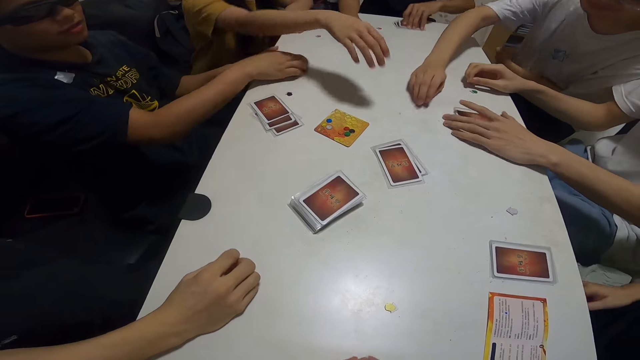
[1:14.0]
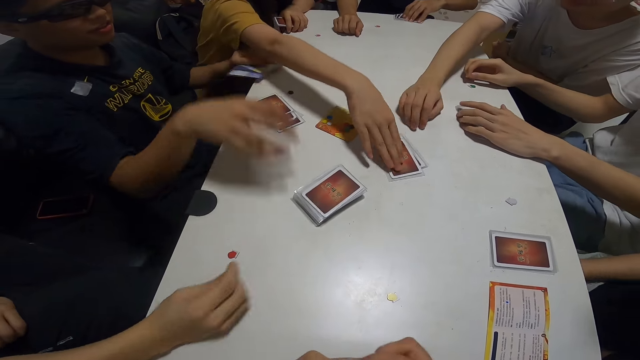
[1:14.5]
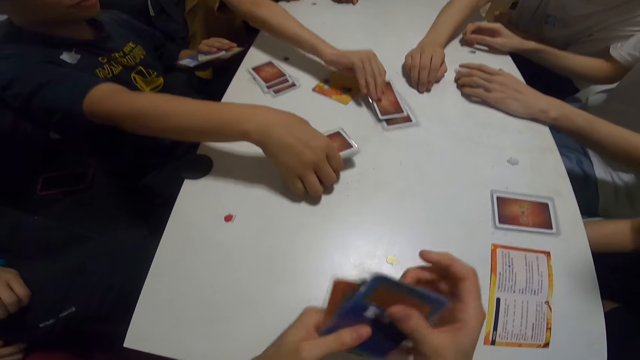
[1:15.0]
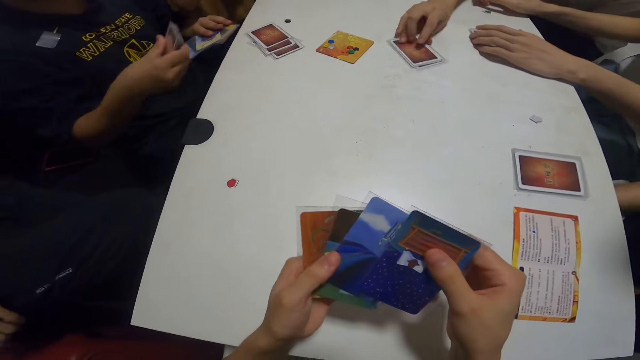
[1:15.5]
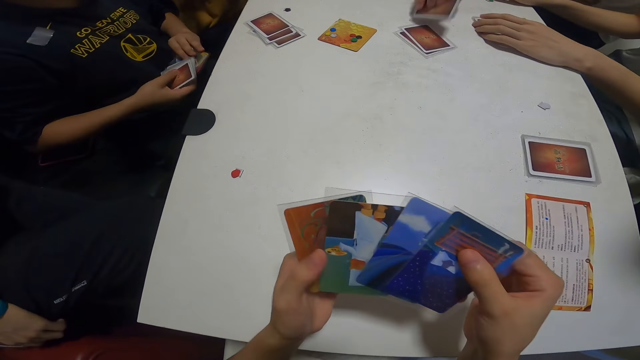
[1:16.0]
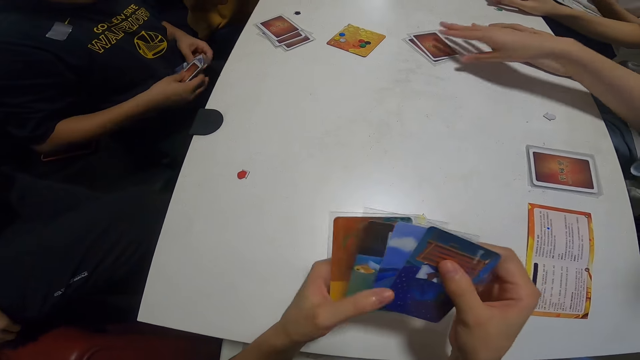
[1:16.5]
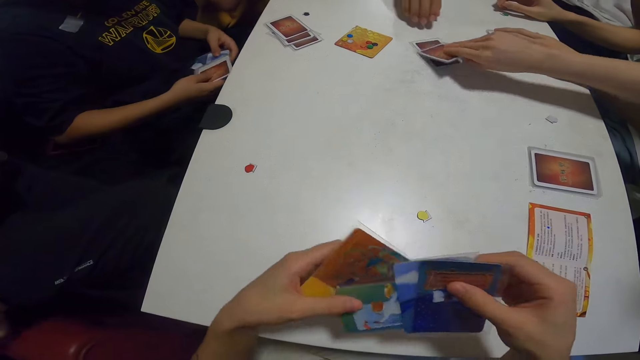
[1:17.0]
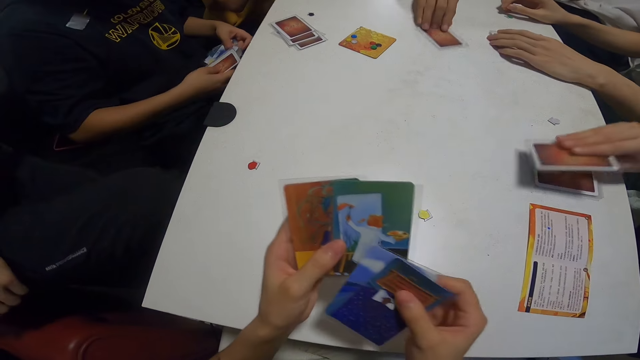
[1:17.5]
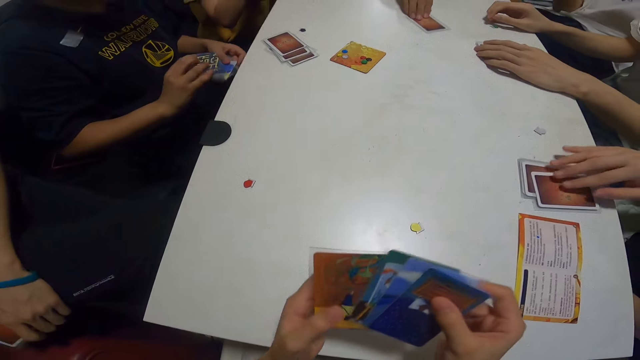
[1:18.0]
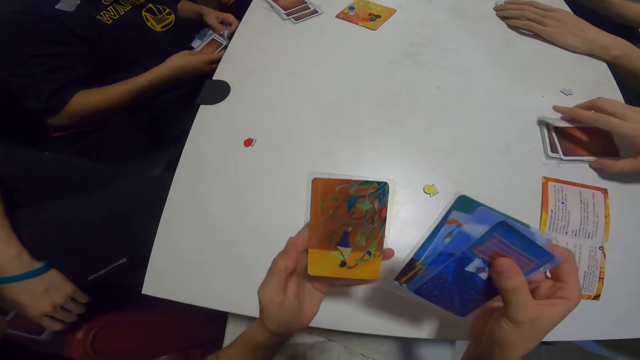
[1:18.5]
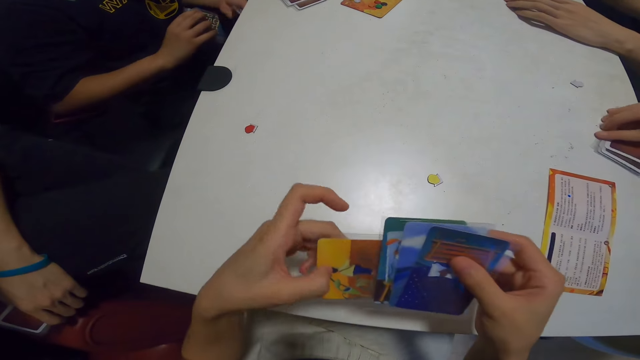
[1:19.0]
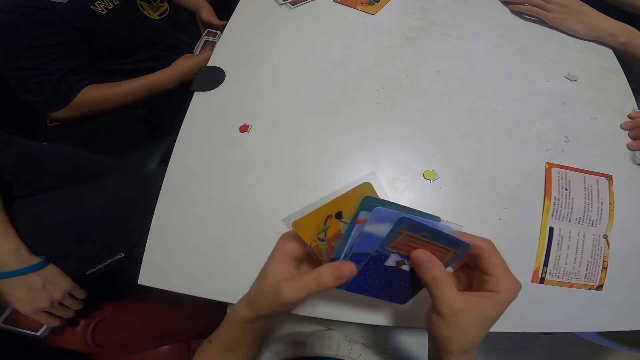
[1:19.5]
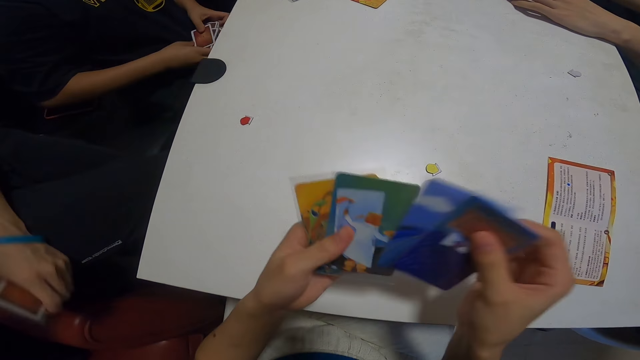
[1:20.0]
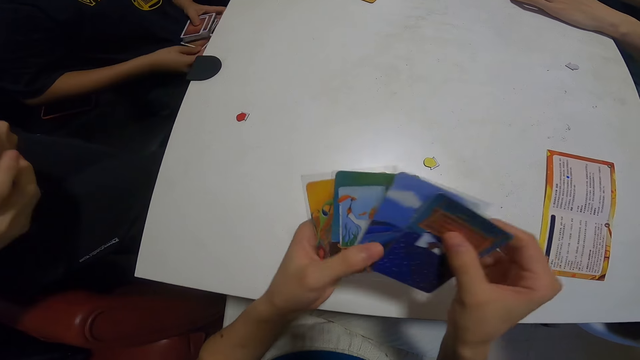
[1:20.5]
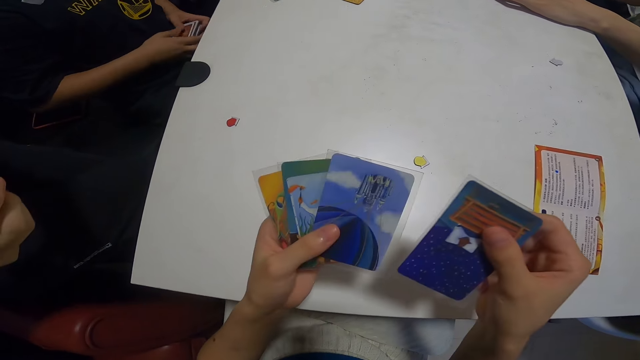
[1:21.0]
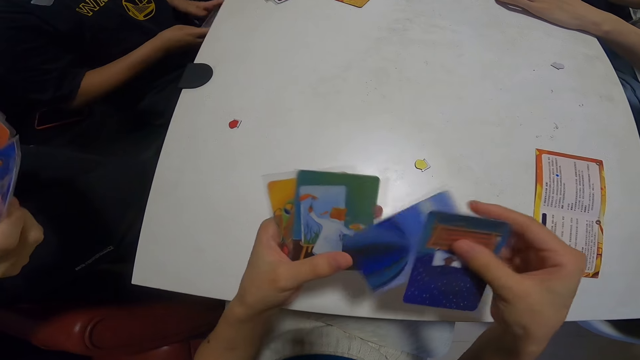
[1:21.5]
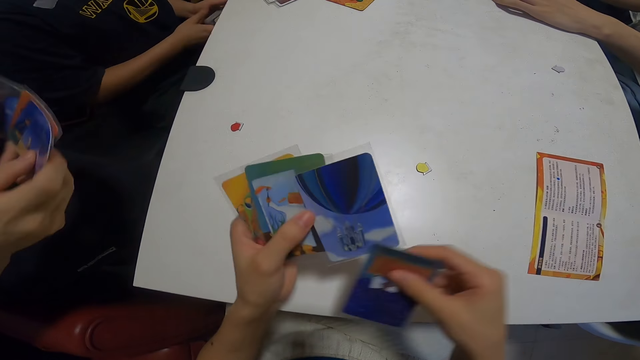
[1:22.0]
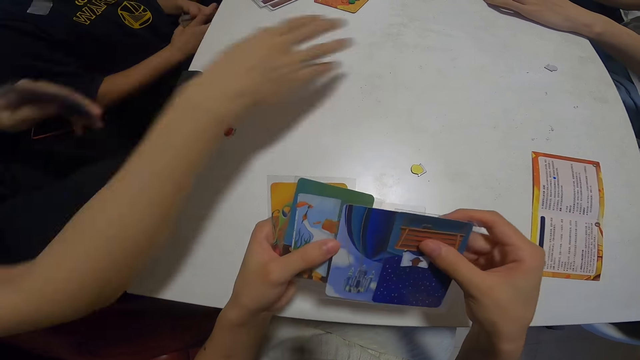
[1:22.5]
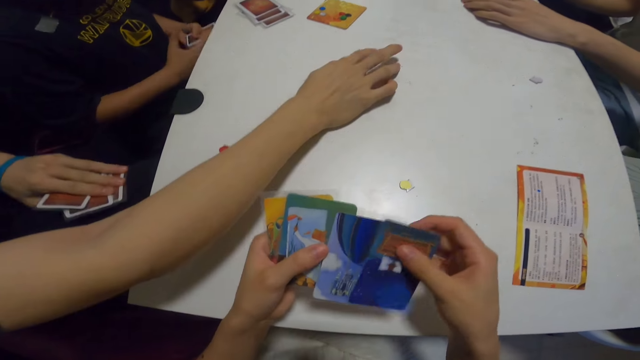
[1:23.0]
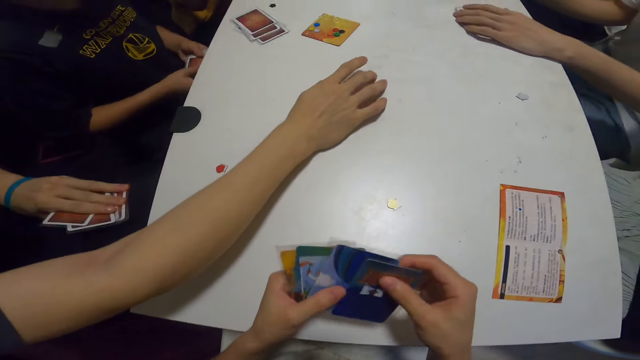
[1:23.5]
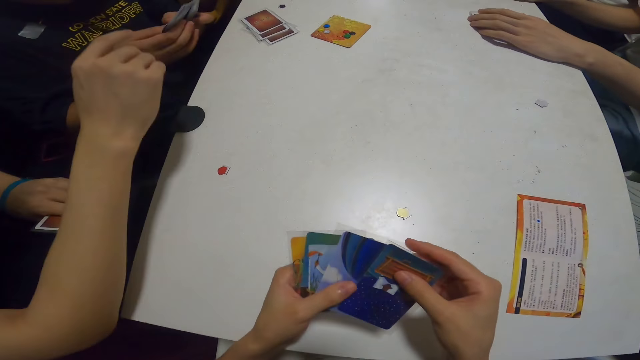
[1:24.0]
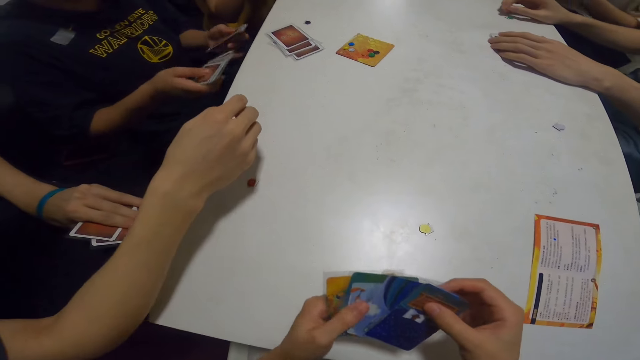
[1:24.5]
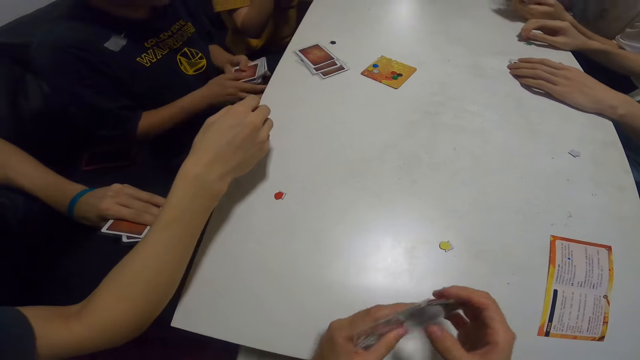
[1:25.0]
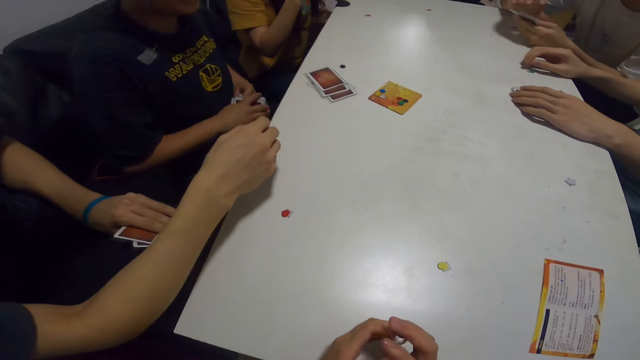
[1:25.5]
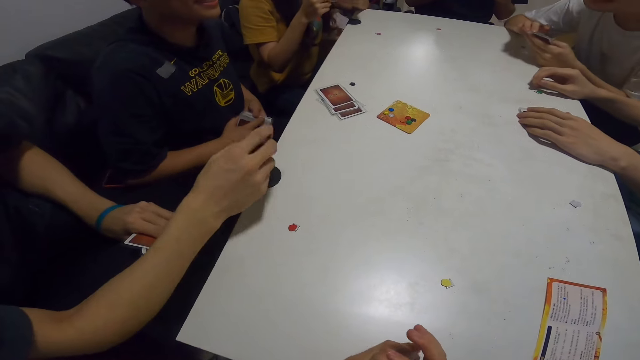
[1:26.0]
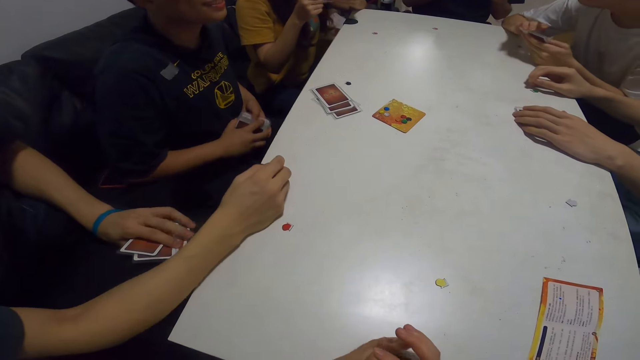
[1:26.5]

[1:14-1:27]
A woman picks up the card on the table with her hand. A man picks up the card on the table with his hand. Another man picks up the card on the table with his hand. The camera wearer shuffles the cards in her hands. Another woman picks up the card on the table with her hand. The first man shuffles the cards in his hands. Another man shuffles the cards in his hands and hits the table with his hand.

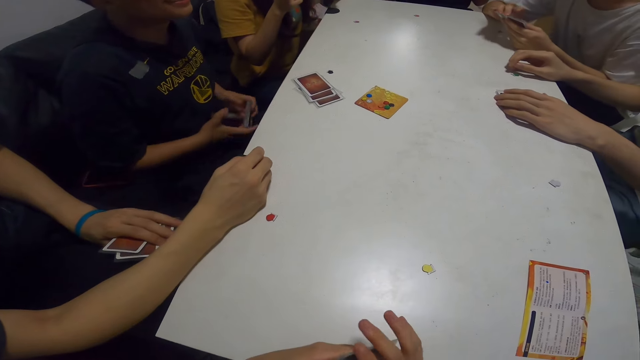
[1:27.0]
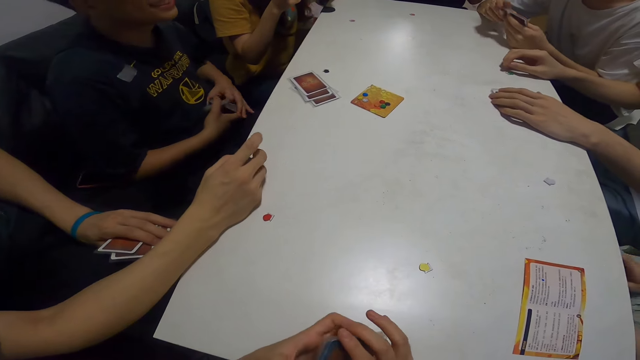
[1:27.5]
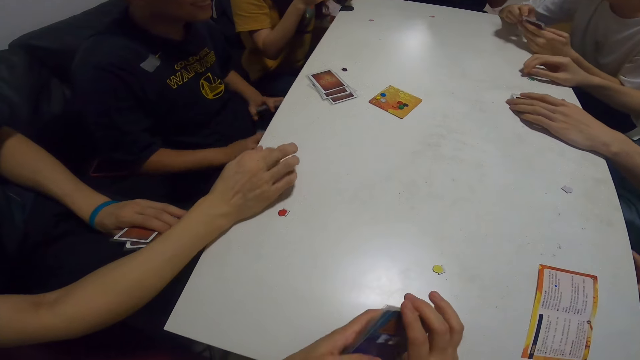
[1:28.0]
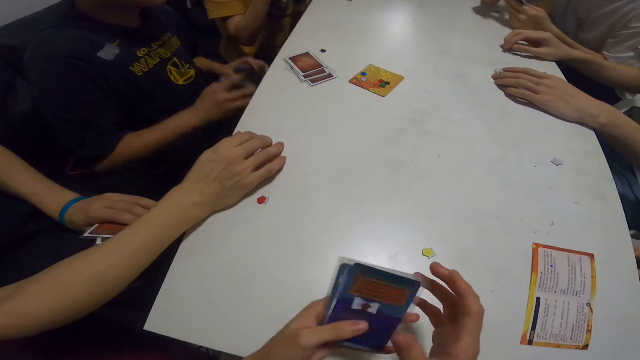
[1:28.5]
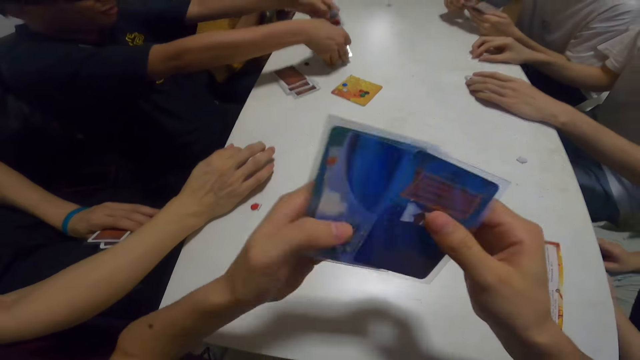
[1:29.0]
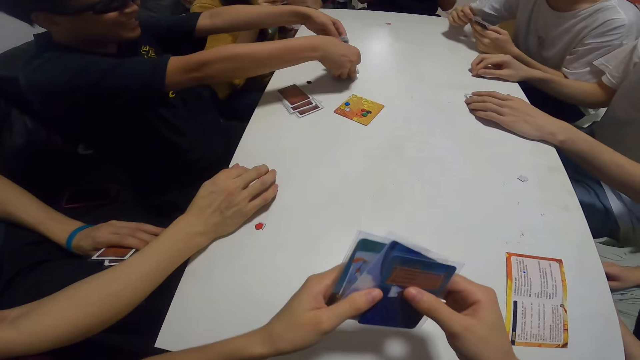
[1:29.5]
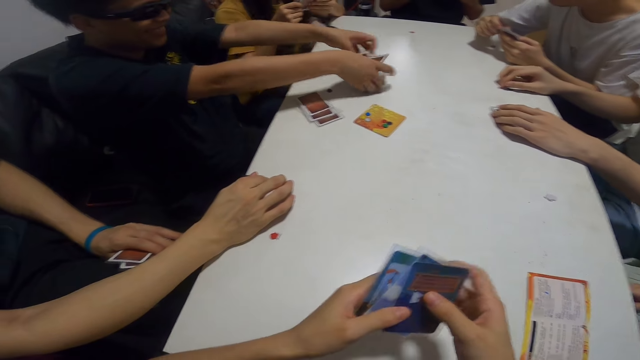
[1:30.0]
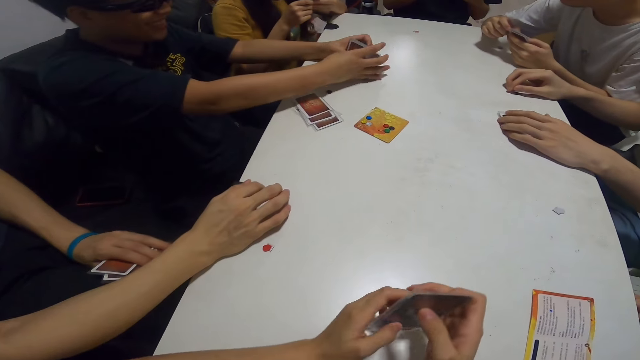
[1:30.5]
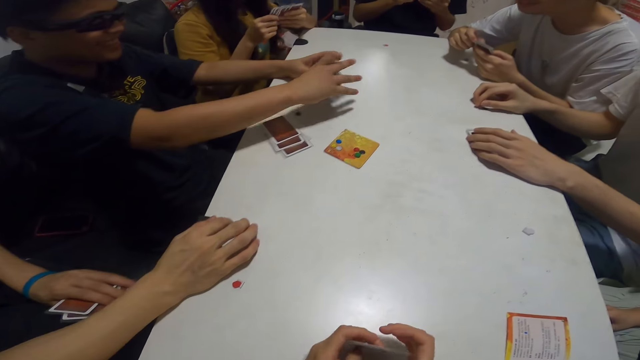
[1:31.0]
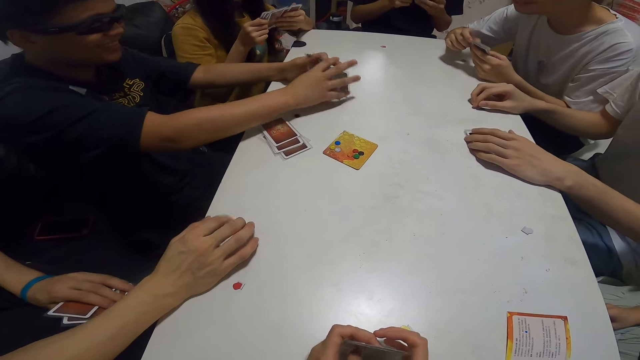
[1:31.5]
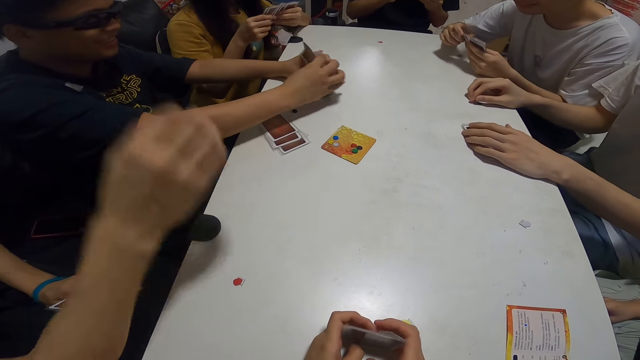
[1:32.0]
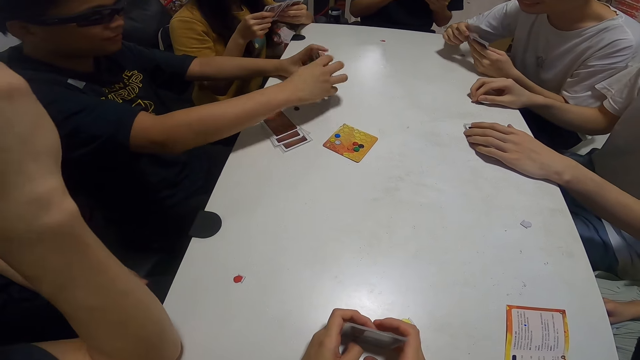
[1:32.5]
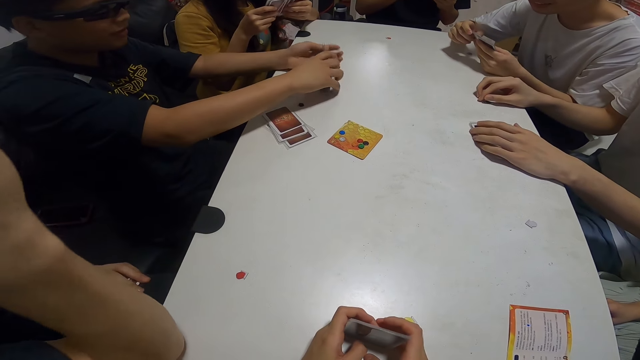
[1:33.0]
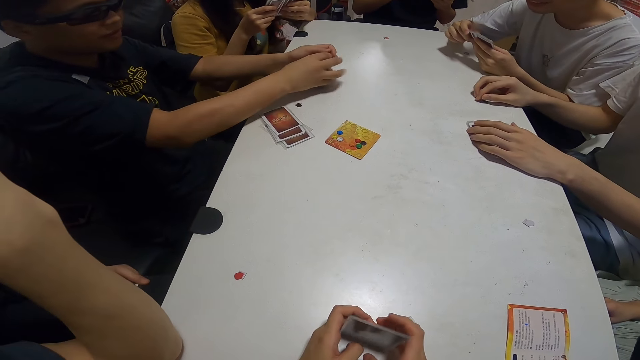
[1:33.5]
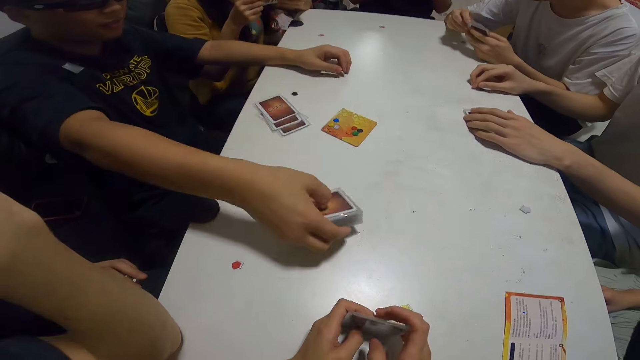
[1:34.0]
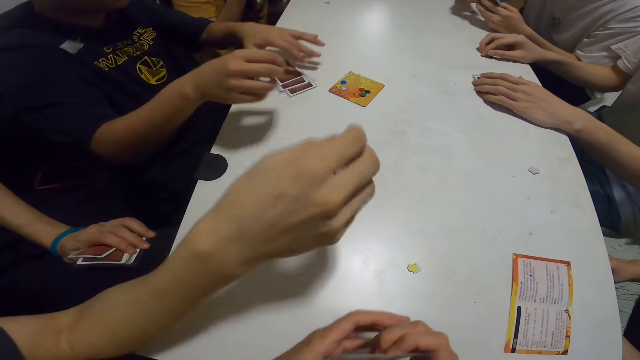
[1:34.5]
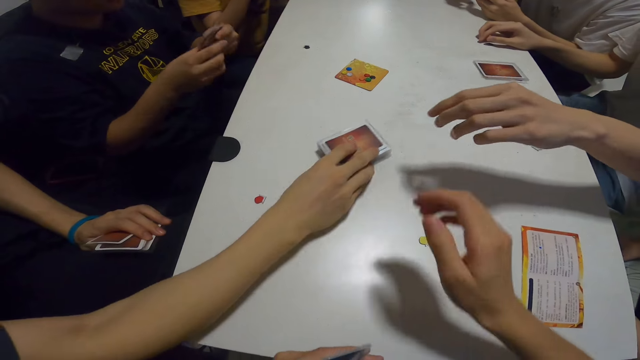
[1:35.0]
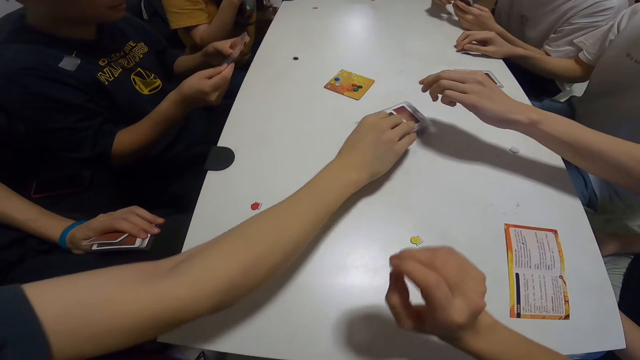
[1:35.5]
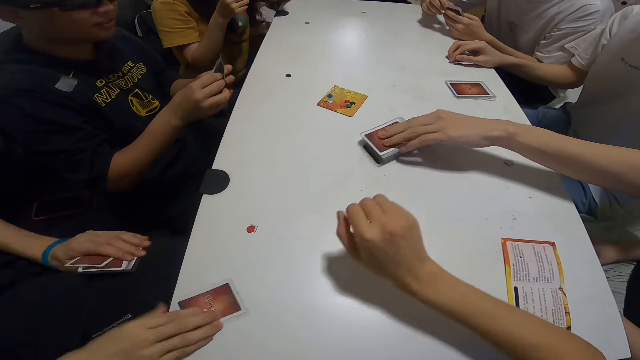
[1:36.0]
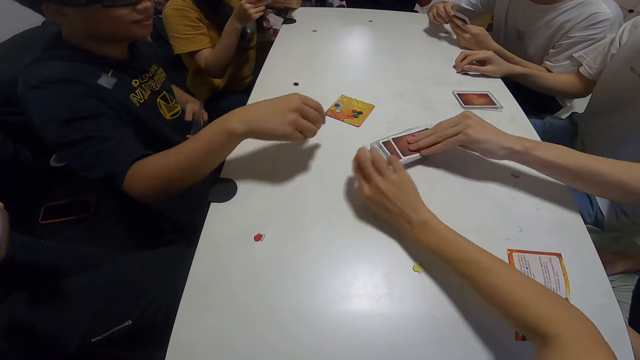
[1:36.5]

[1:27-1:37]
A man drops cards on the table with his right hand. Another man moves the cards on the table with his hand. A woman picks up the card on the table with her hand.
